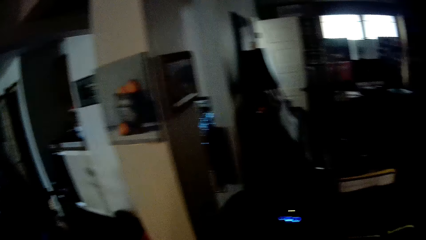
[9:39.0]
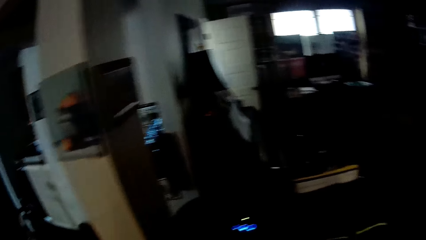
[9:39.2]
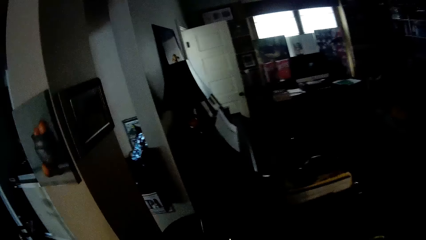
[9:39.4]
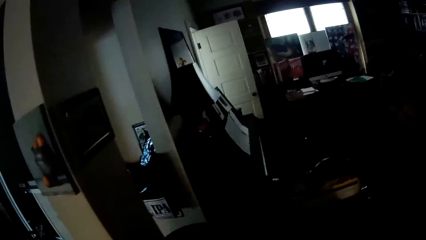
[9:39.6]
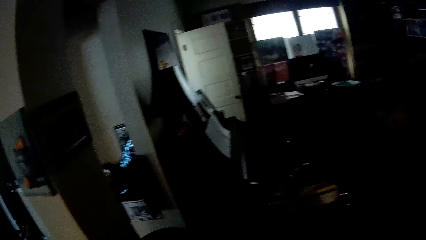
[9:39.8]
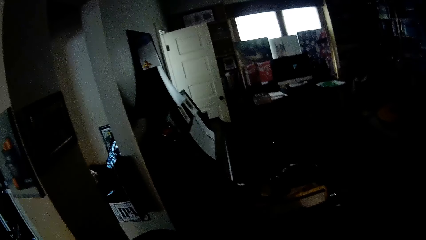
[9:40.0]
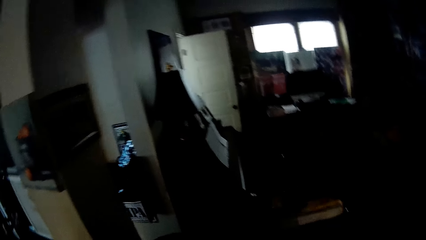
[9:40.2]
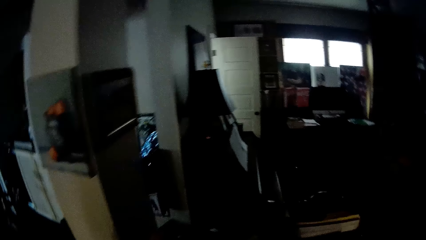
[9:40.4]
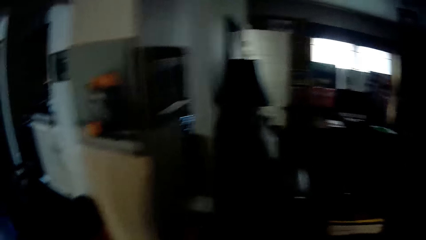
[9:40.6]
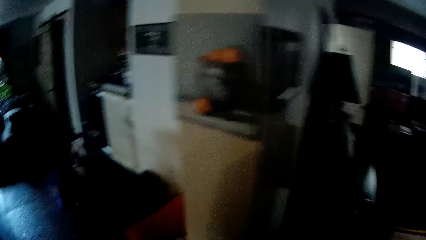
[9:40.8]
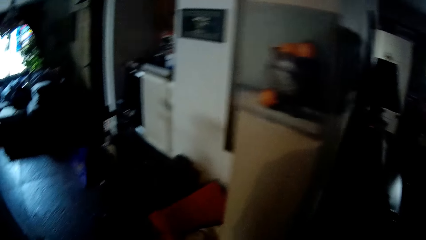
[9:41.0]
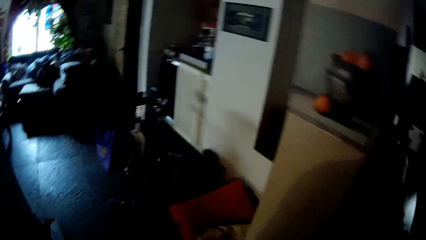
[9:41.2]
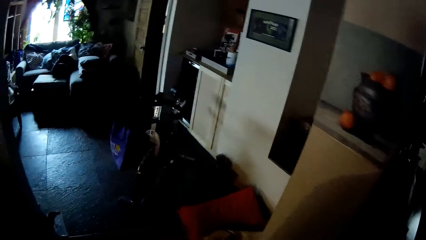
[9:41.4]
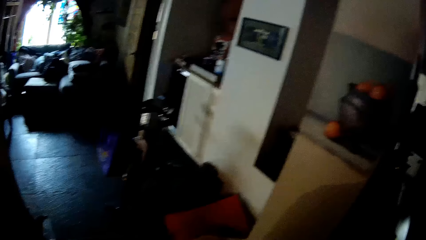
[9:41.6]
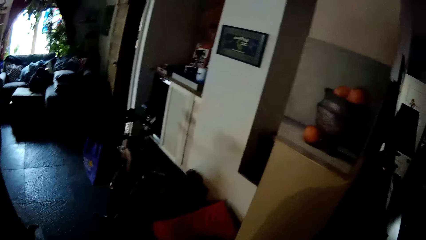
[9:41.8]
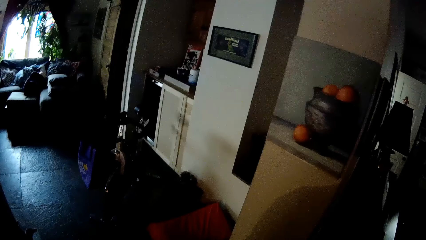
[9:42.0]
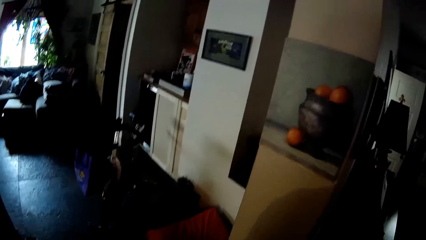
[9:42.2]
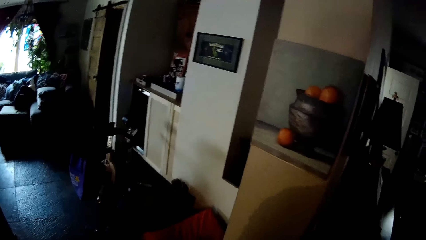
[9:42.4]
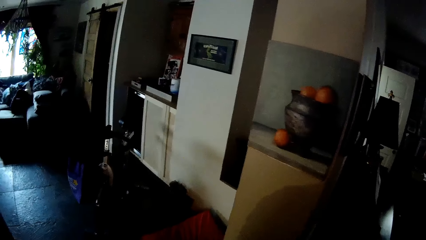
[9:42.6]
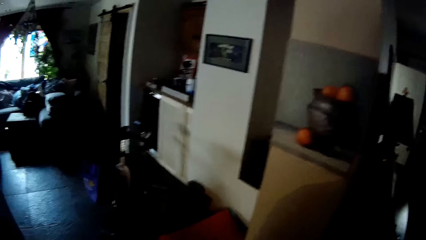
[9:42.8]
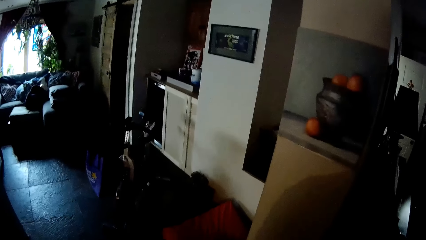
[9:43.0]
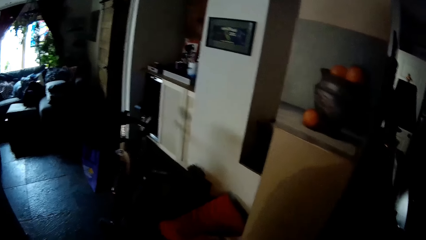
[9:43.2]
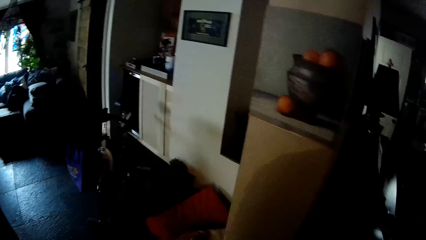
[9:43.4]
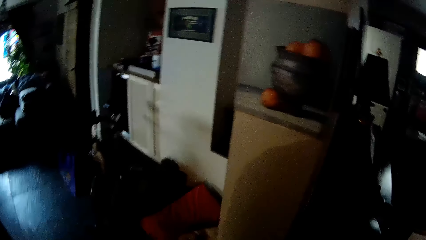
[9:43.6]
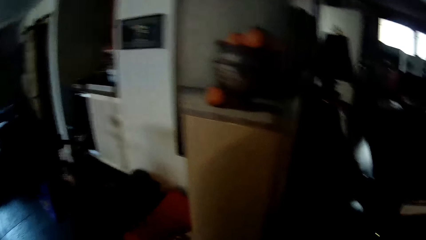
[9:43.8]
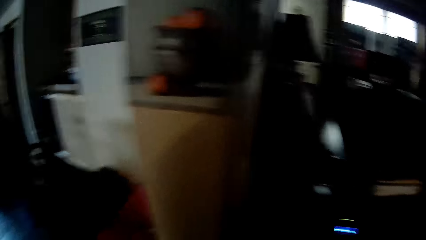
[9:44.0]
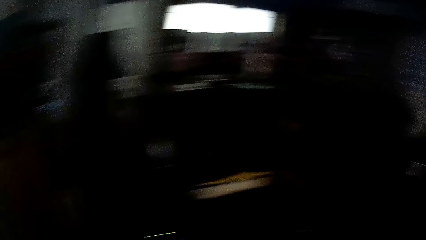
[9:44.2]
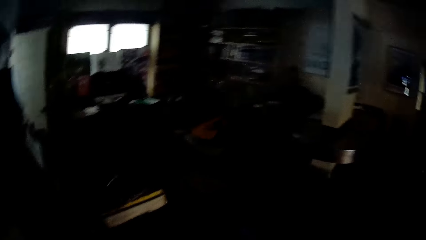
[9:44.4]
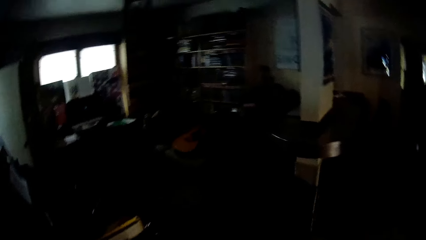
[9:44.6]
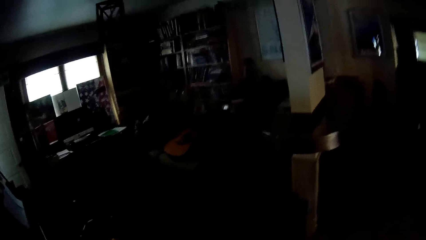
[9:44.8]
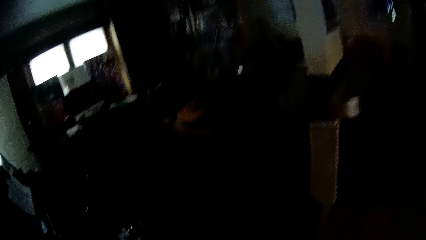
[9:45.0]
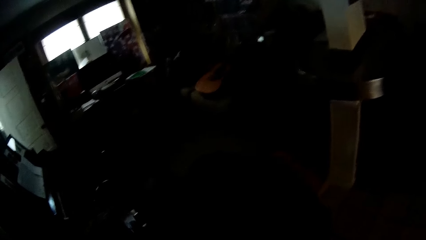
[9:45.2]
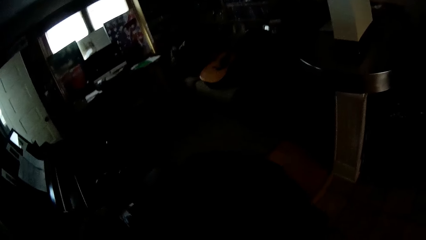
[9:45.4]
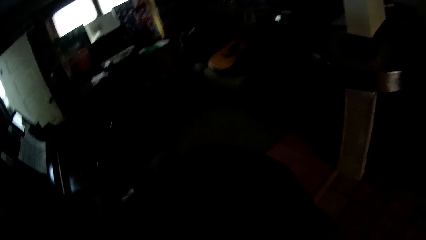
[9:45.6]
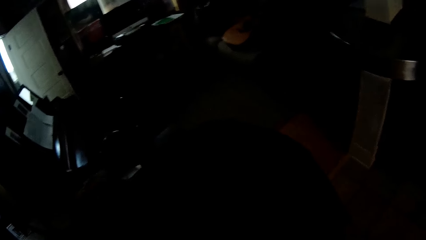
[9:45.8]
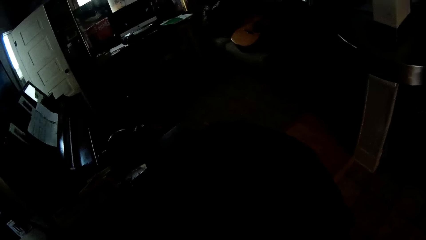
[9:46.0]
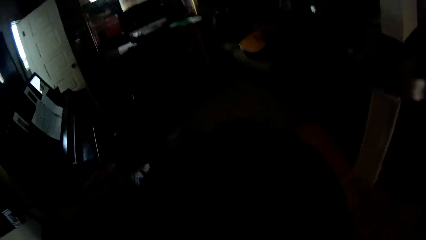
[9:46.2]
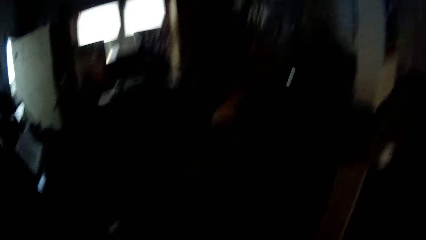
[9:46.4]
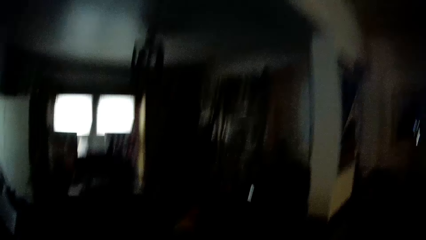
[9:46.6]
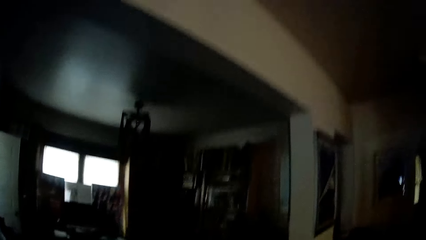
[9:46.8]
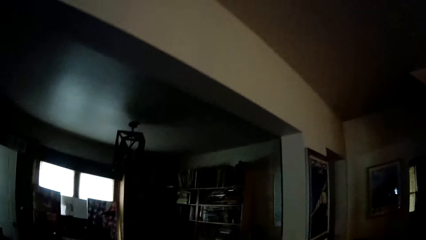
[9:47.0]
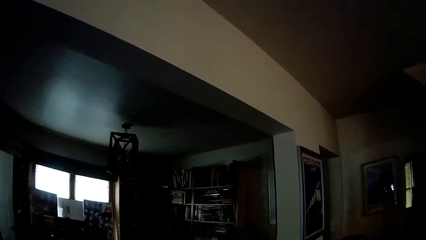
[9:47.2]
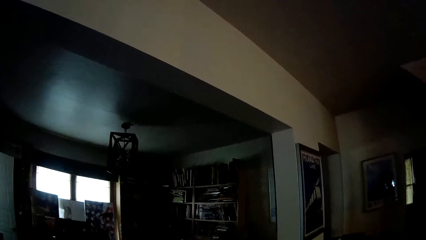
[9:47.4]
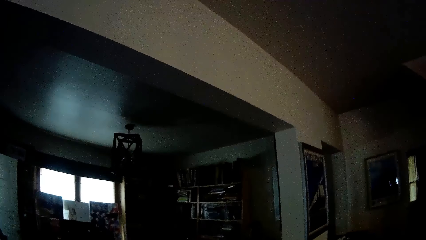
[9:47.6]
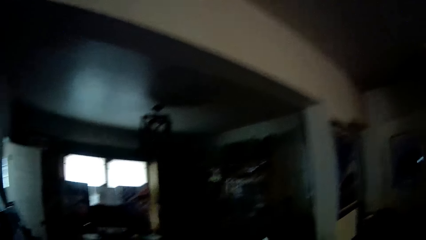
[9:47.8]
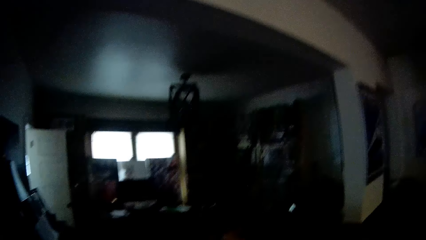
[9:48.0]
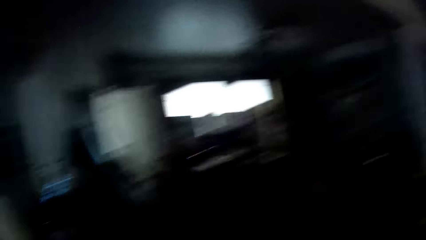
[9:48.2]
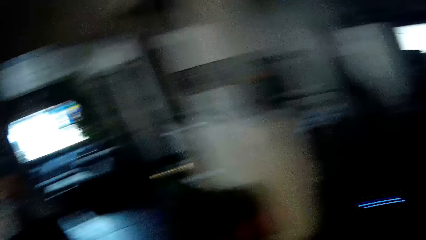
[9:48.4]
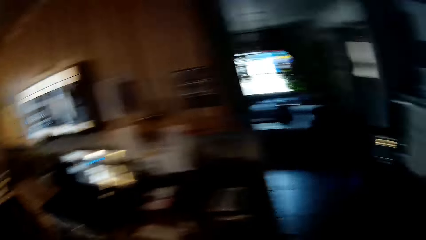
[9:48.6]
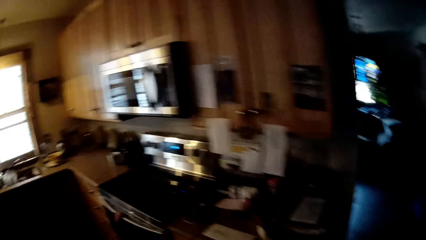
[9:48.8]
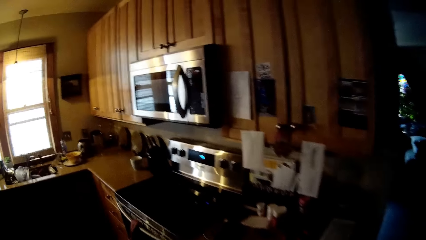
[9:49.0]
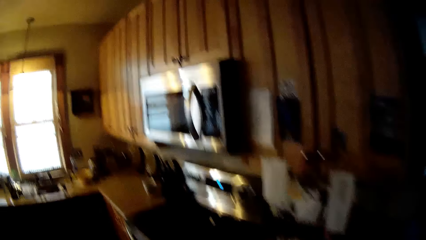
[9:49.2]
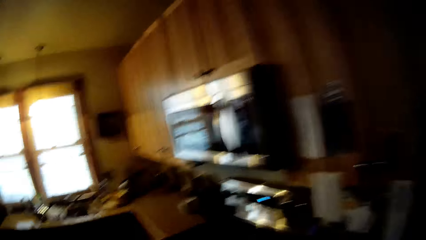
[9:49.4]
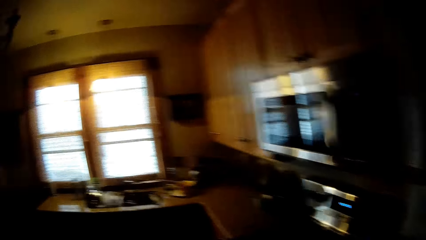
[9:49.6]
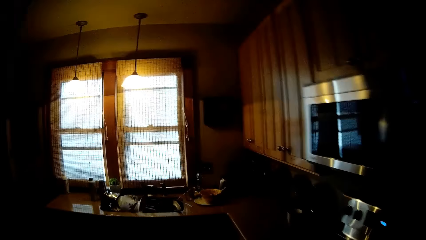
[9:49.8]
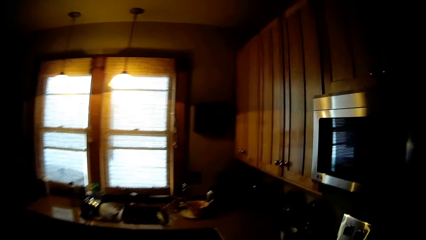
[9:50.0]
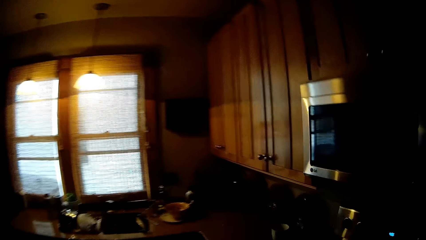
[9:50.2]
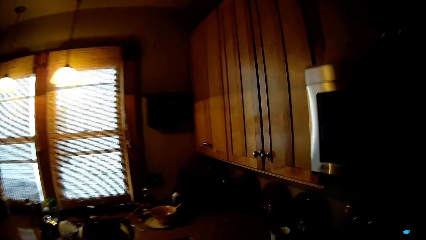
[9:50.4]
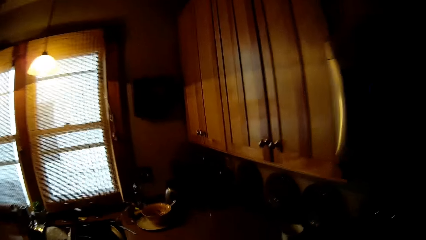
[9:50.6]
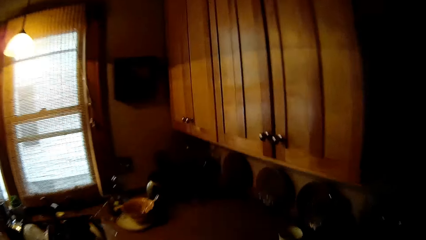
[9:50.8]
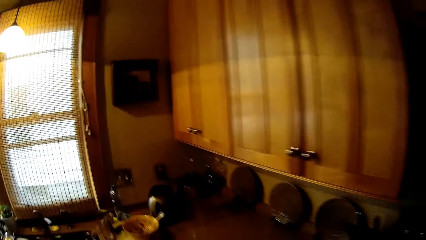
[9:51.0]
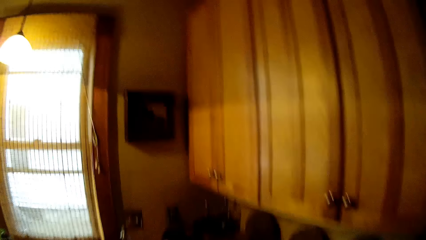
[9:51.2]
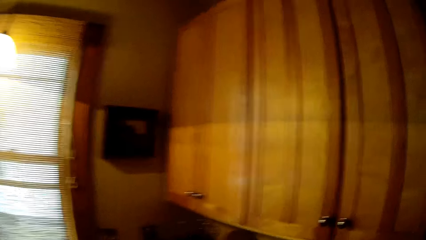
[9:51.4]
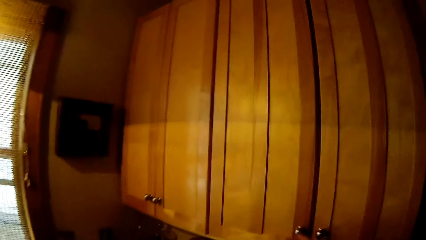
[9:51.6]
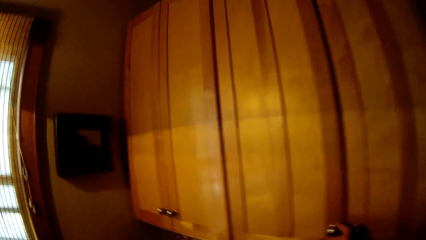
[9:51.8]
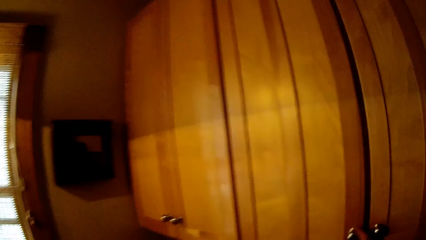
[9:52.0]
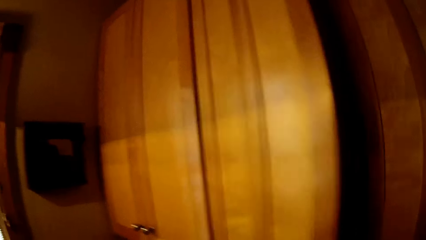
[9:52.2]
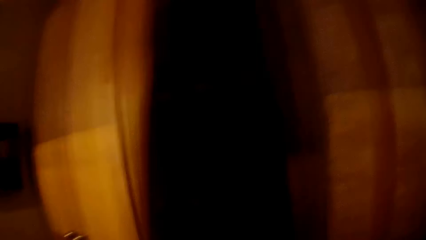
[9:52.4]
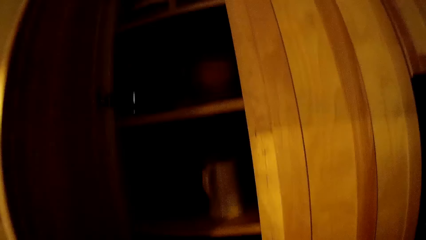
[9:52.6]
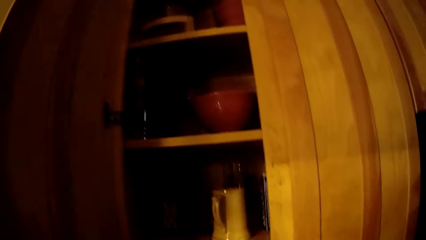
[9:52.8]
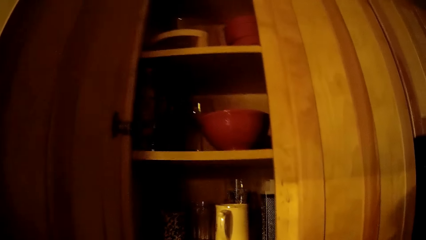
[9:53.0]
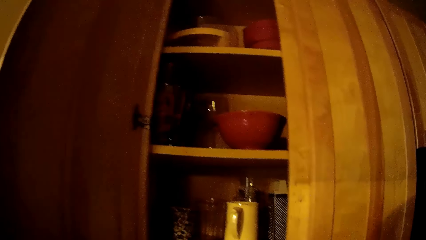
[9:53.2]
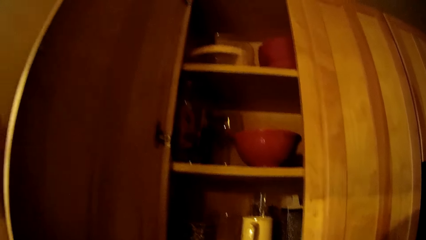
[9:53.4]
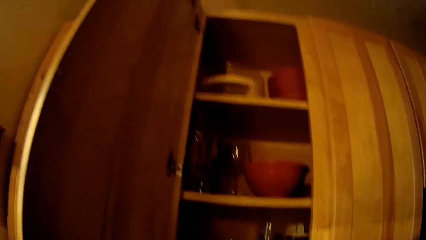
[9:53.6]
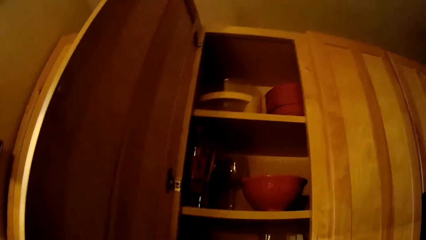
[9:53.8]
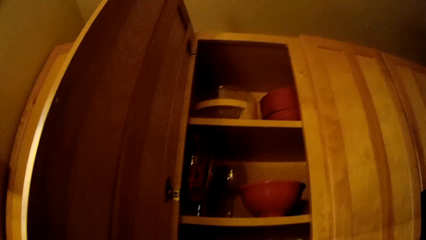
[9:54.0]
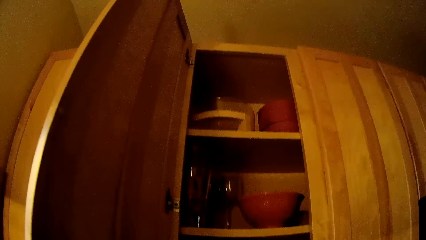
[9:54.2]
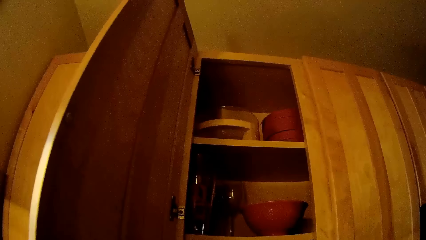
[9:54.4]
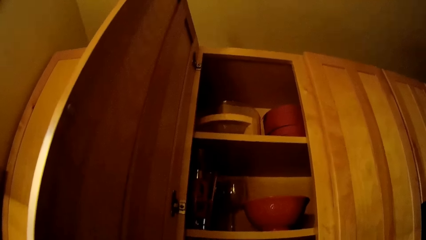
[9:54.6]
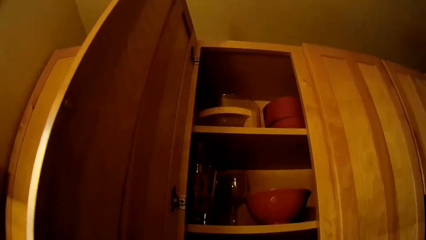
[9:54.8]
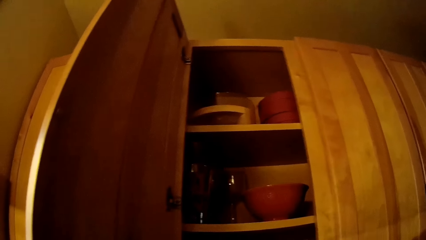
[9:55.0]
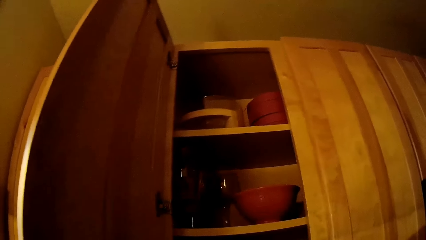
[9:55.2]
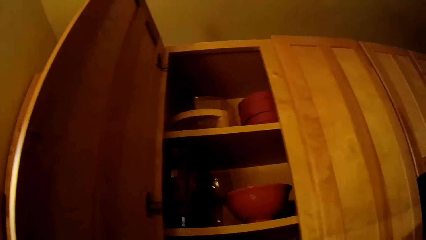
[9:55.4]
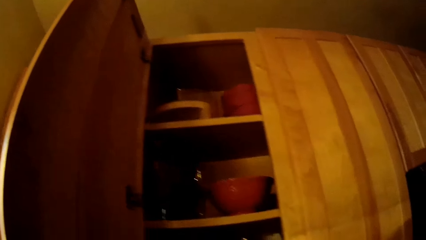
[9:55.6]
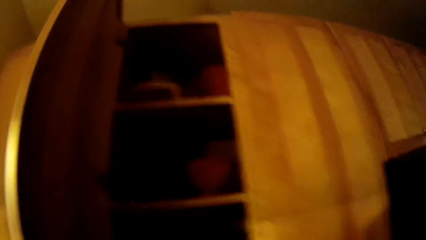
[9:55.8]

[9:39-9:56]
The camera wearer stops walking. They stare inside the house. They look around the house. They stare inside the house. They look around the house. They walk around the house. They open the cabinet or cupboard door. They stare inside the cupboard.
